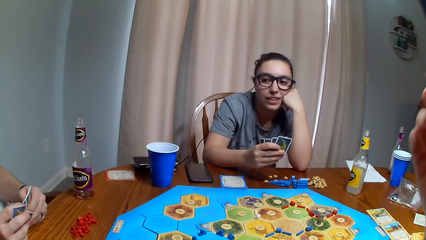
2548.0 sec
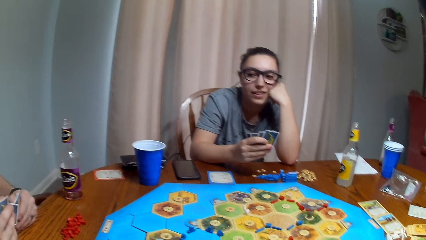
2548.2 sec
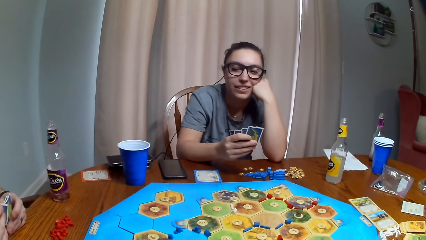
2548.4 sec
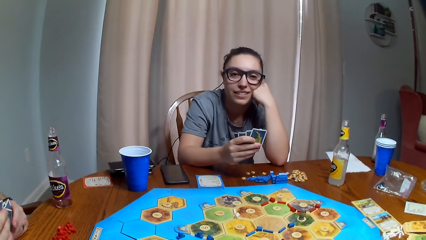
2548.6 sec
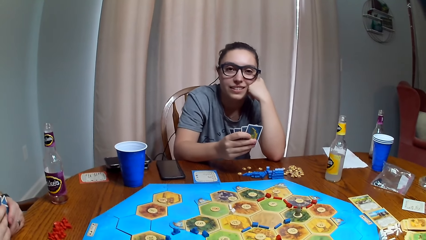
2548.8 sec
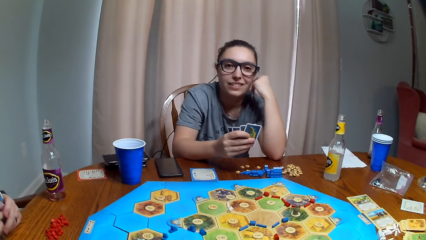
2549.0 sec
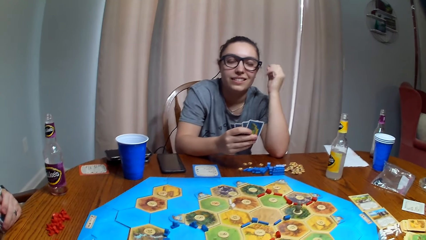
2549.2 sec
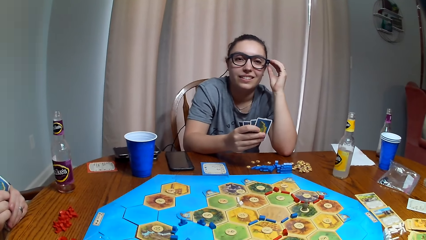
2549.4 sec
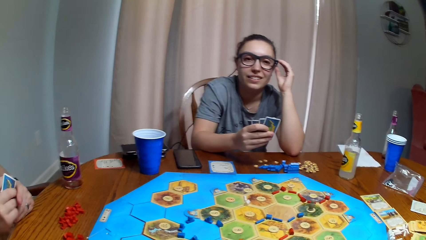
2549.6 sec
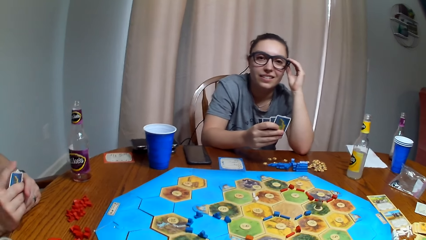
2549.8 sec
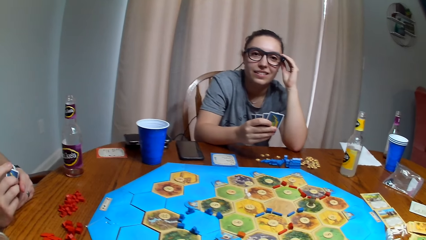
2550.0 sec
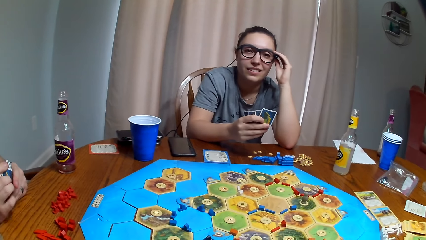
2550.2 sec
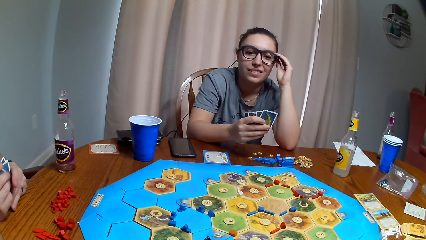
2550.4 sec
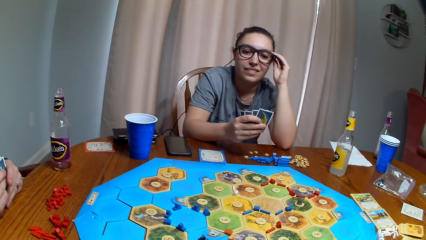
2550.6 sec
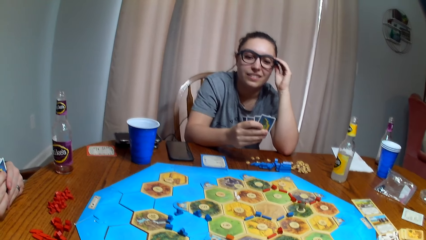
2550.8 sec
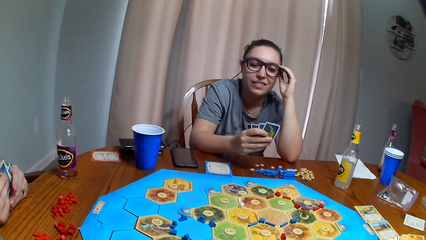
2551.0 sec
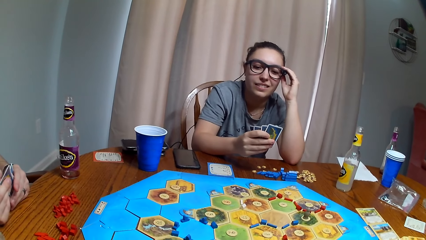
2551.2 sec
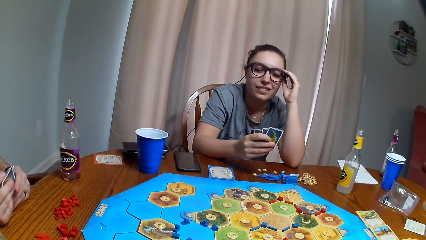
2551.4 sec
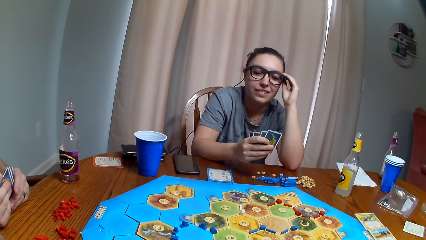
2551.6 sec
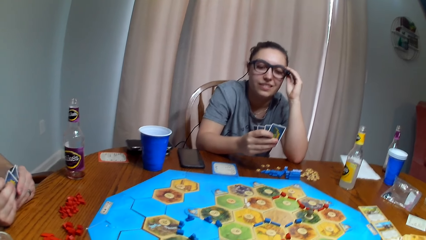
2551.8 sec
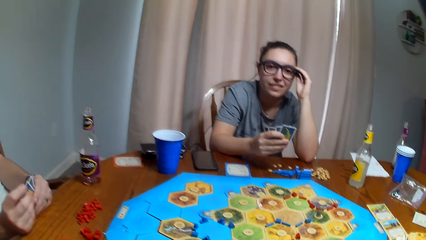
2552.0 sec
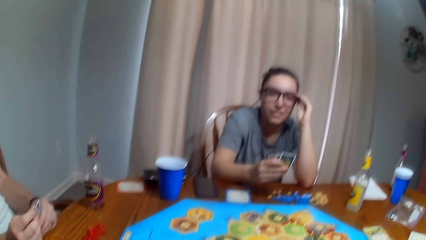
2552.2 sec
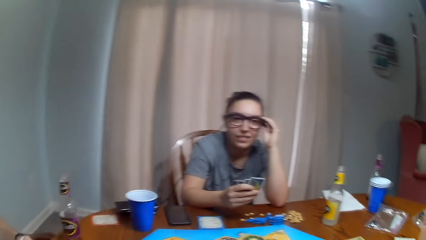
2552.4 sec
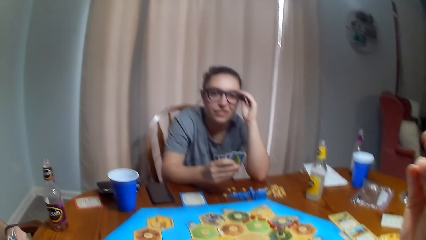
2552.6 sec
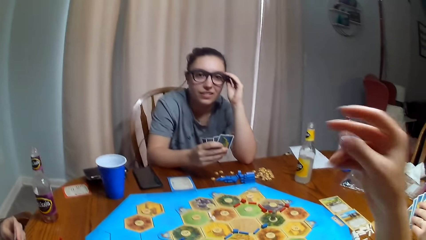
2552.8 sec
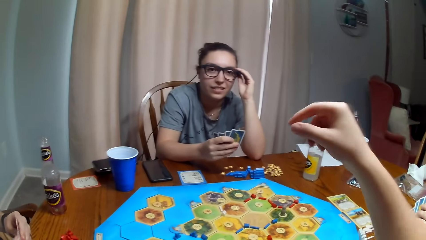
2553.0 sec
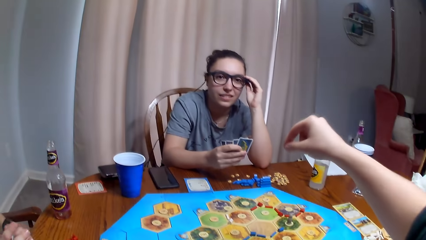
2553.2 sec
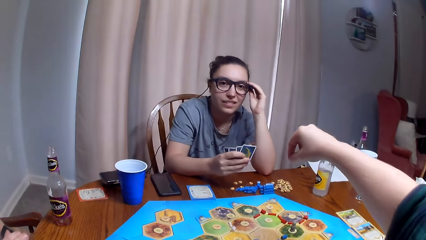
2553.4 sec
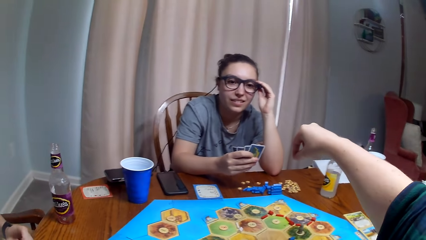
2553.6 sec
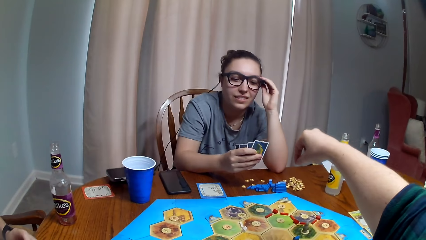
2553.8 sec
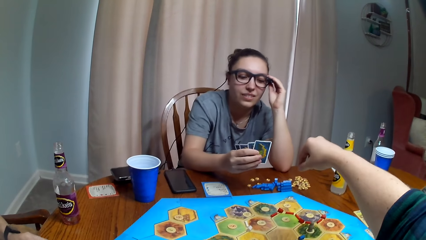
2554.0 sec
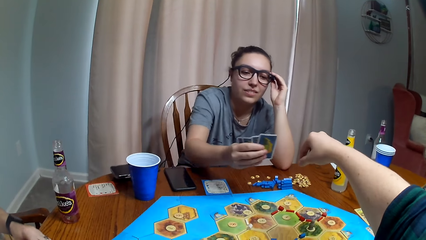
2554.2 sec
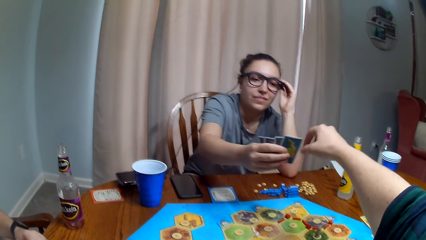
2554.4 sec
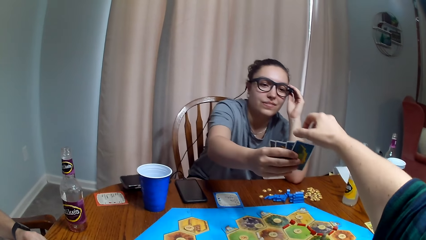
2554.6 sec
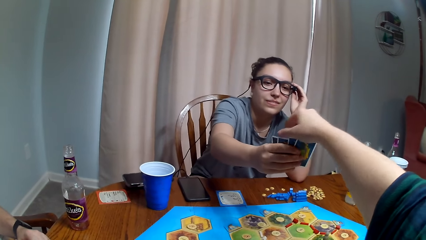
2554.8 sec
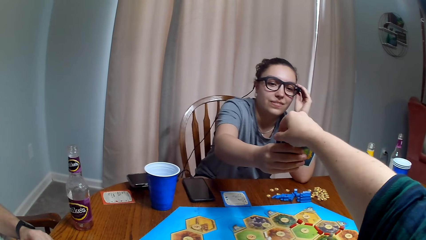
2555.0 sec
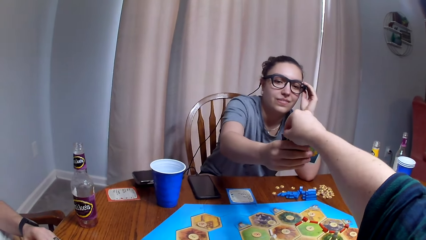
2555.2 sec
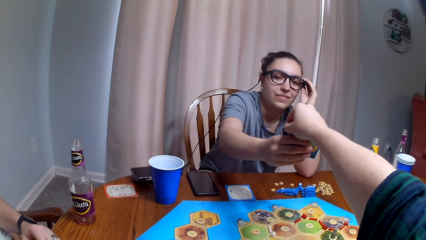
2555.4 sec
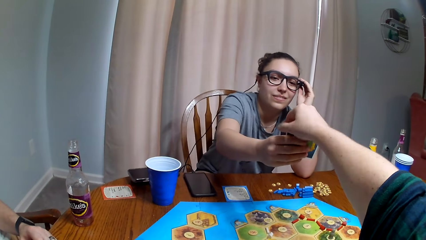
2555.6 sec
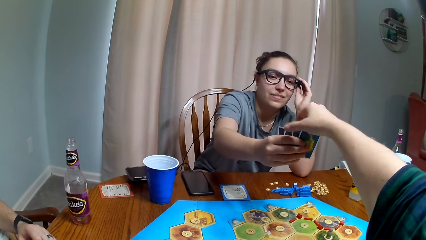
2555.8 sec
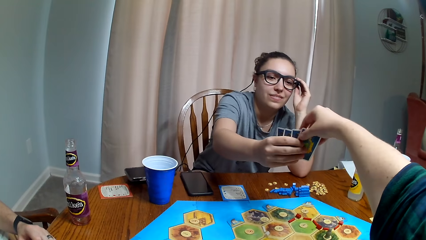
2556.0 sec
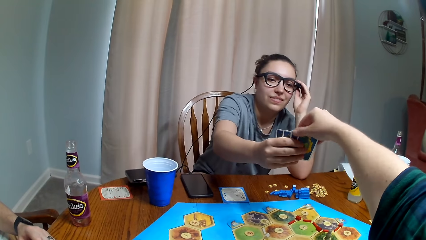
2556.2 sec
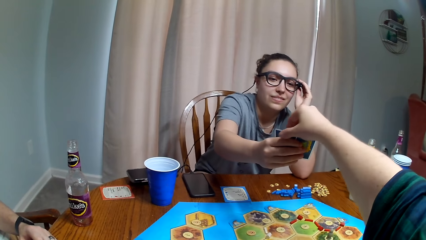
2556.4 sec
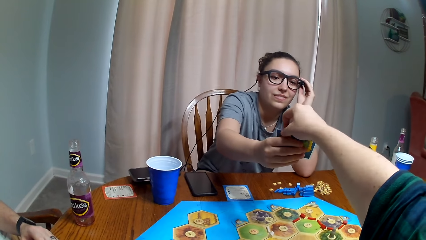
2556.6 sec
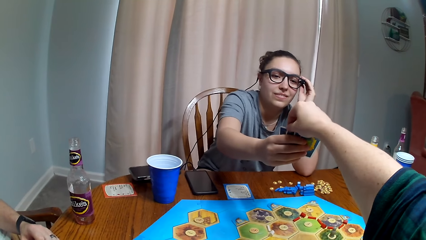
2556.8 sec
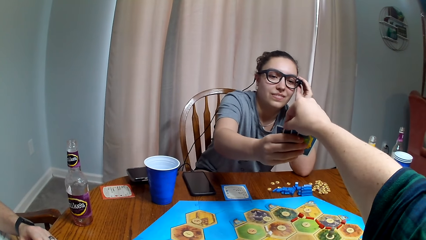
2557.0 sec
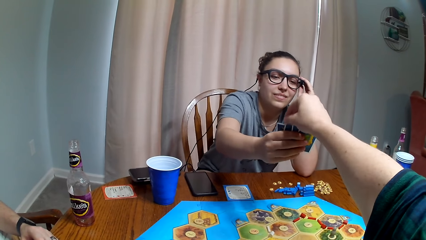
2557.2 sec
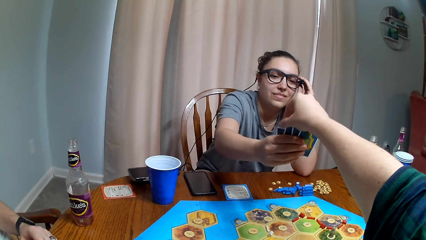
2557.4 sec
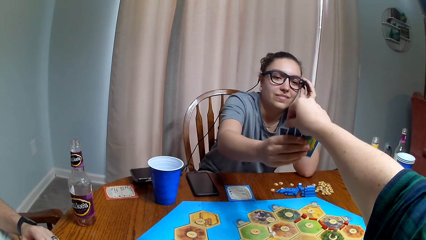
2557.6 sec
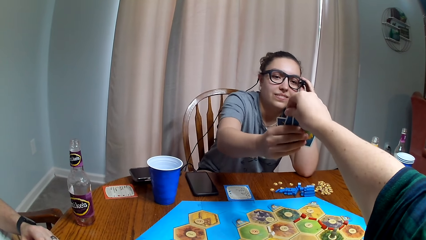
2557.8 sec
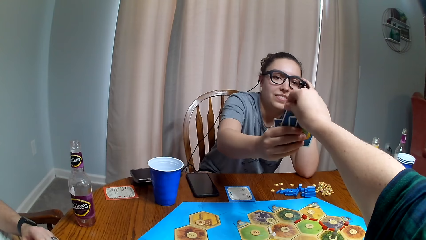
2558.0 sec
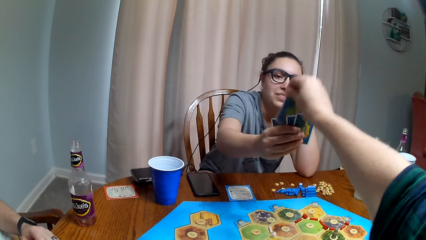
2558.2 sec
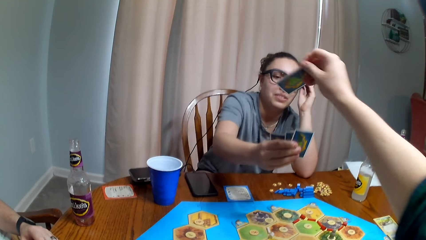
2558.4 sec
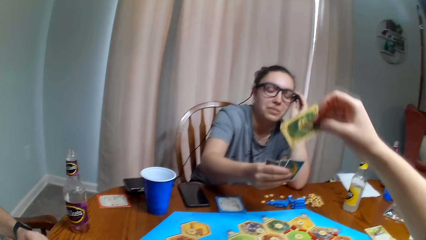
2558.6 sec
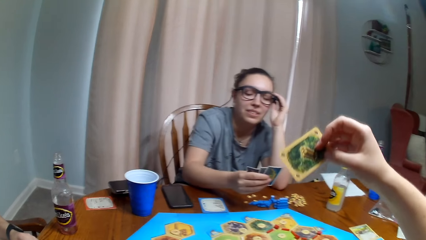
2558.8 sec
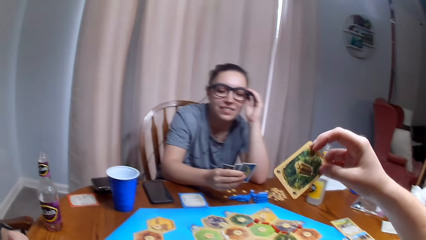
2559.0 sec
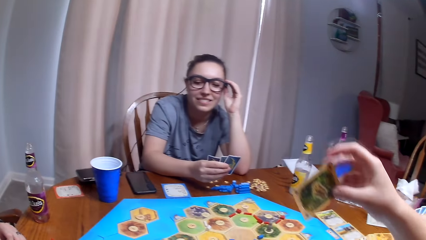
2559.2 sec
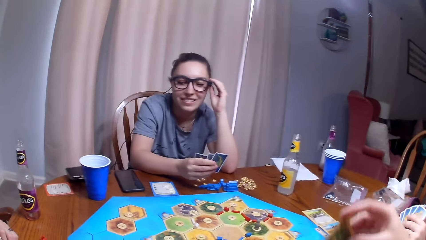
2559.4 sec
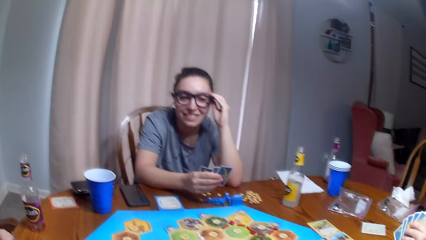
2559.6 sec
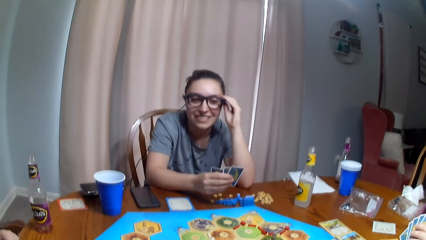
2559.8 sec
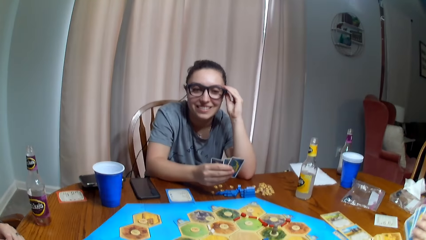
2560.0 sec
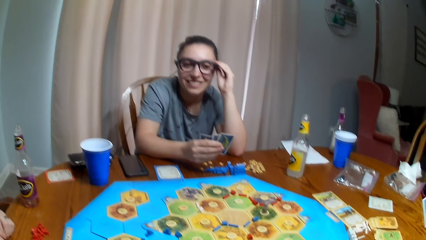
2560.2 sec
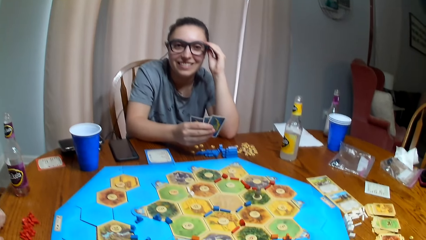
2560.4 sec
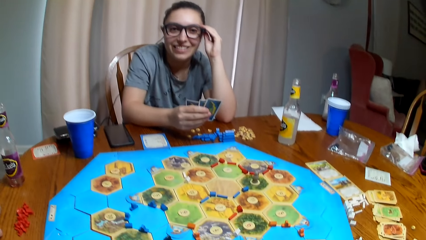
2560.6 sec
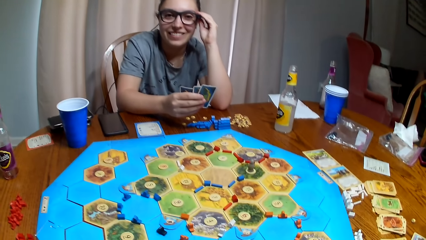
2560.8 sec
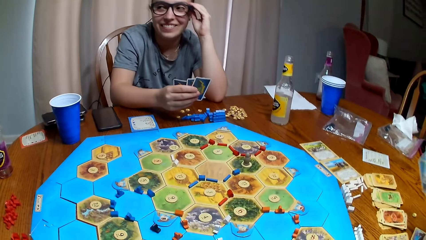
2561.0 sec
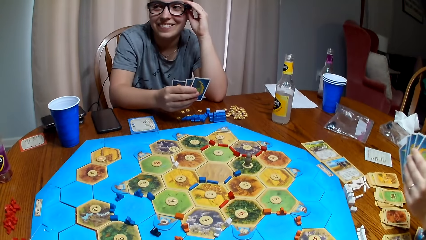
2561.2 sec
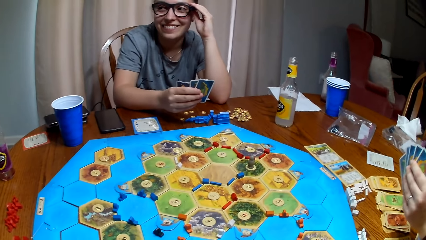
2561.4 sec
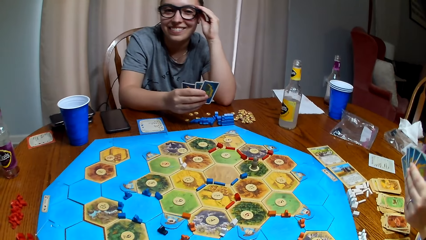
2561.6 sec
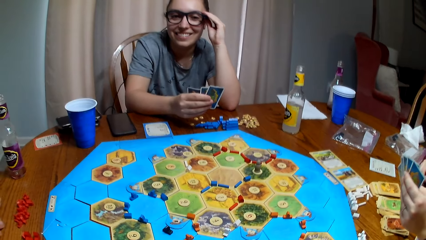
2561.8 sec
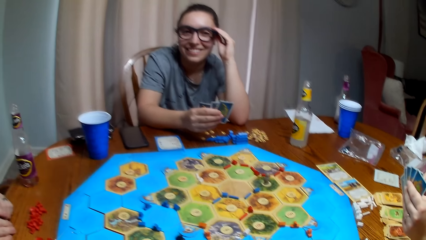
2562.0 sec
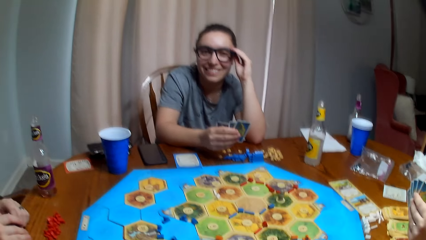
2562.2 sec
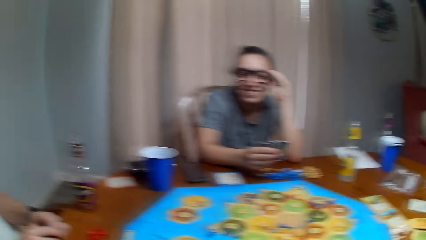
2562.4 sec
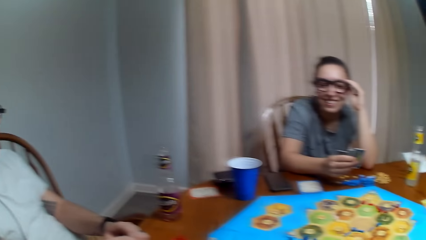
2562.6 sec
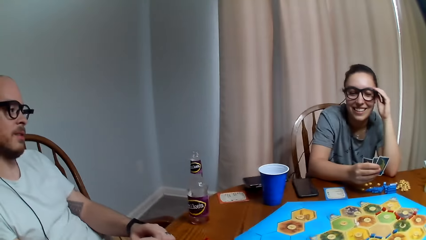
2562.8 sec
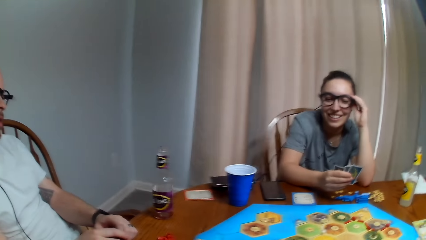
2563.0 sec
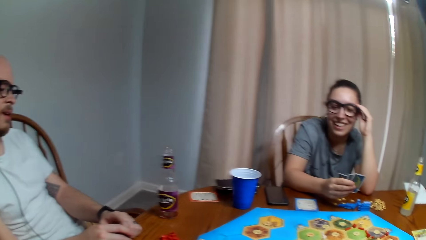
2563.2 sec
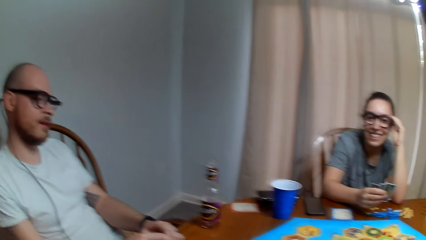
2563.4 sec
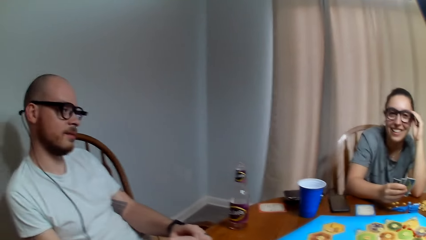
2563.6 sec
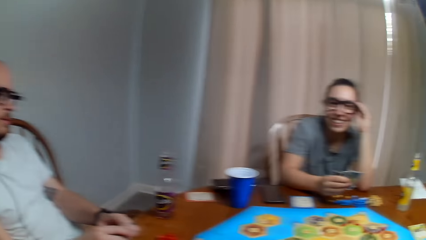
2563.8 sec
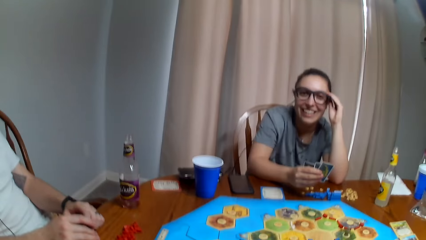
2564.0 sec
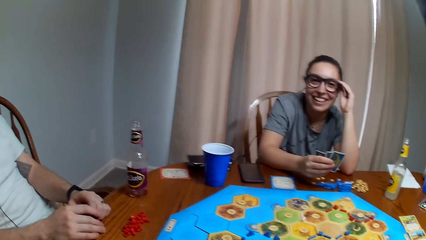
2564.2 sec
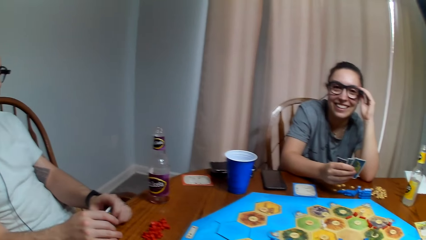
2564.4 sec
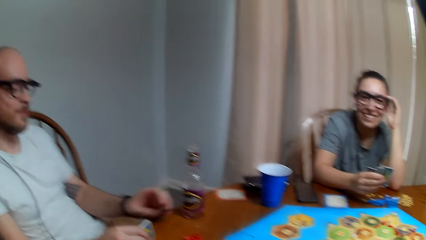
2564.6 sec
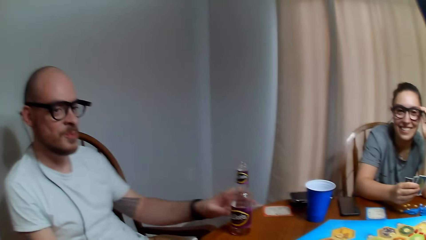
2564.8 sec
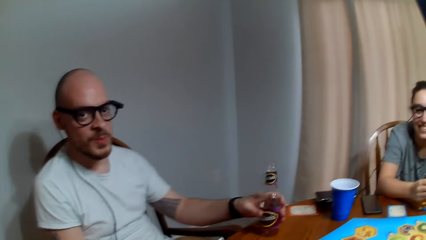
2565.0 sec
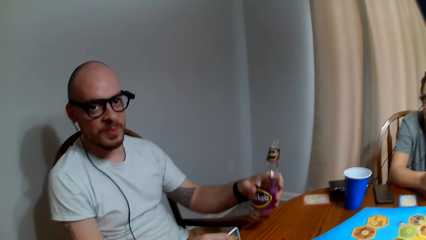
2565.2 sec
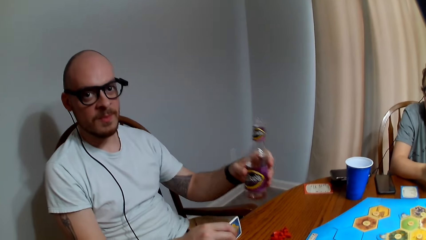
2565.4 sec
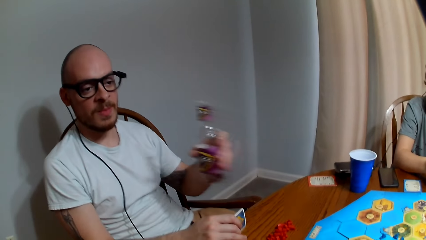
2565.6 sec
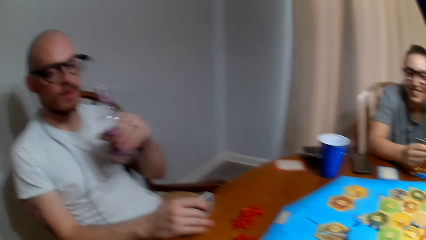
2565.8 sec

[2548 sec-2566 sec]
A woman touches the spectacles. The camera wearer picks the card from the woman. They dialogue with a man.
